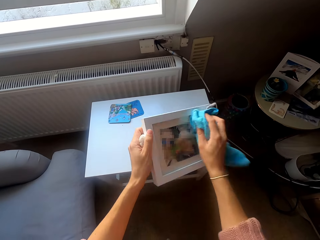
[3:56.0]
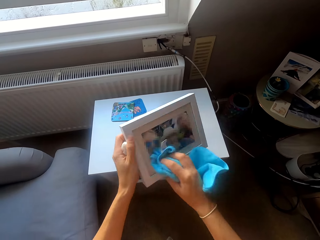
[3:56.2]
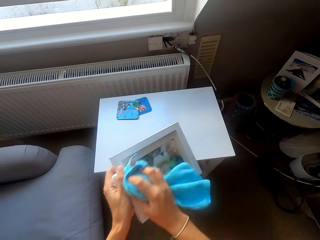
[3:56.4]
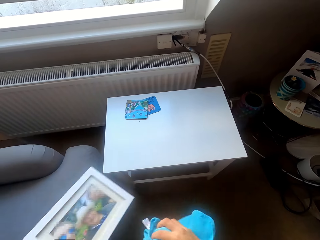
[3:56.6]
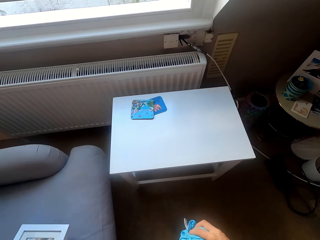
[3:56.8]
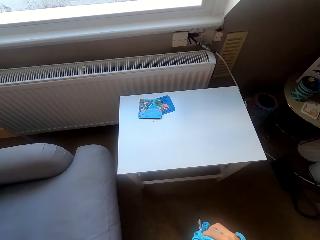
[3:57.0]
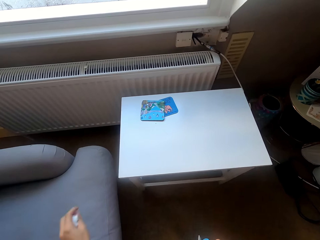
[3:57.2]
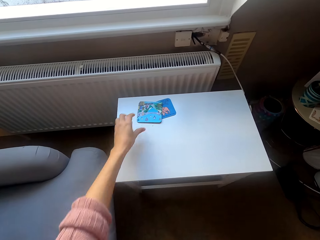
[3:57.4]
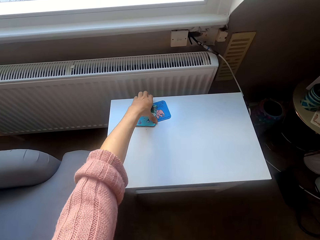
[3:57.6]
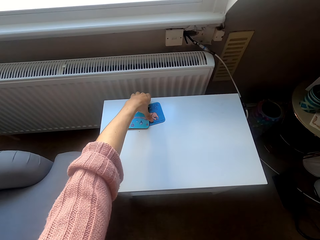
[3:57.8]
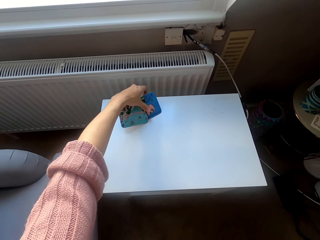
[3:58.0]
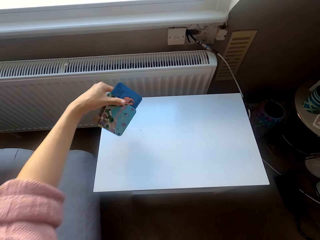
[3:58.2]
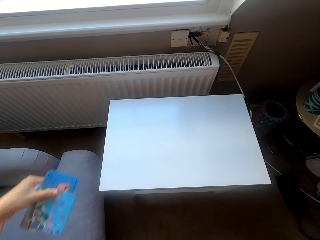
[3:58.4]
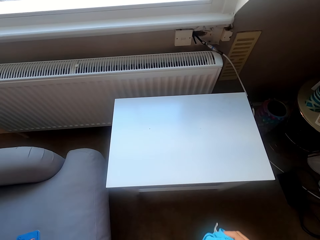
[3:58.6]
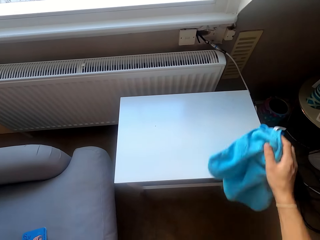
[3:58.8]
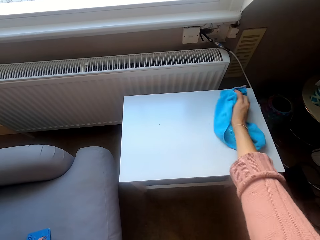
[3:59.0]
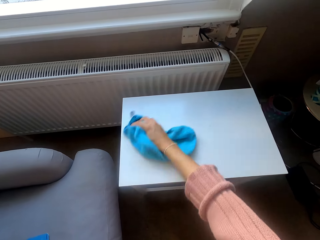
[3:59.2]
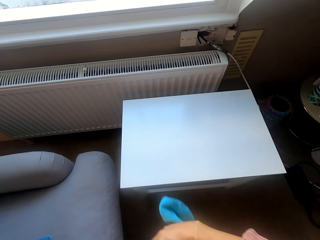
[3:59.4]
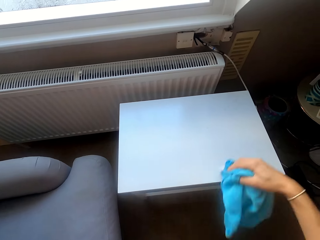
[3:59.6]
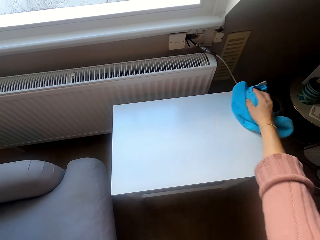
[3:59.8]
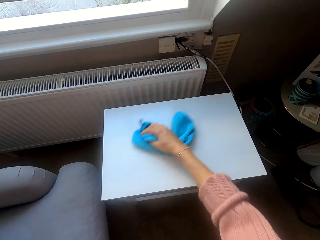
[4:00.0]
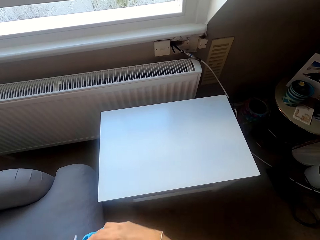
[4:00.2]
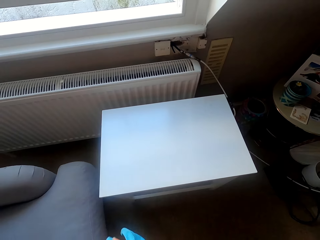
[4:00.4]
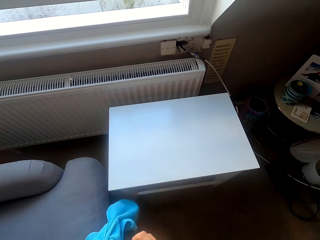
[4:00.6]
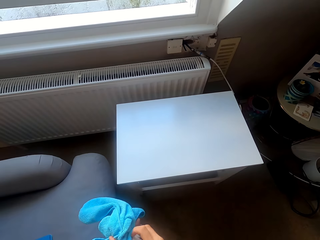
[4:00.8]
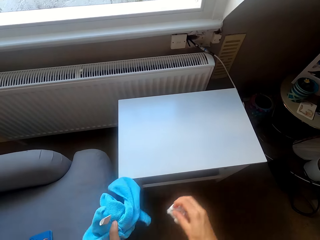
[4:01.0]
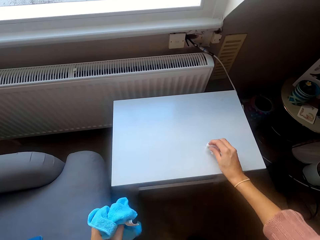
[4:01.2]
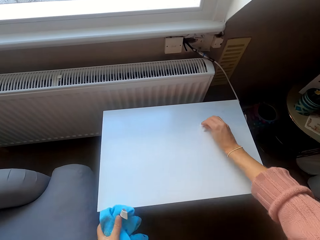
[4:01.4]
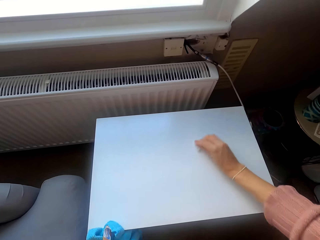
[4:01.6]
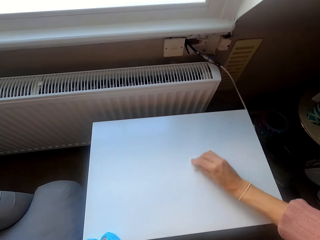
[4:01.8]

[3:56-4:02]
The camera wearer puts the picture aside. They take the cards on the table. They put the cards on the chair. They wipe the table with the cloth. They wipe the table with the wipes.

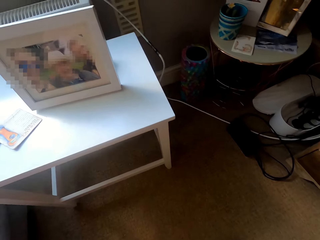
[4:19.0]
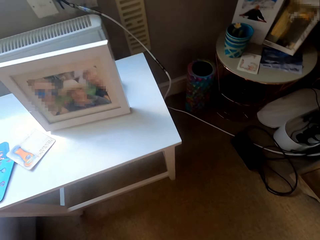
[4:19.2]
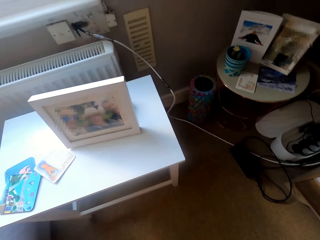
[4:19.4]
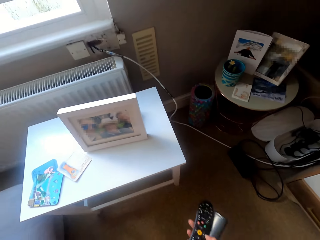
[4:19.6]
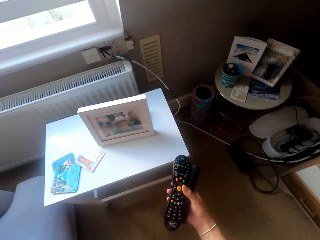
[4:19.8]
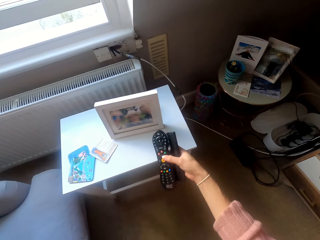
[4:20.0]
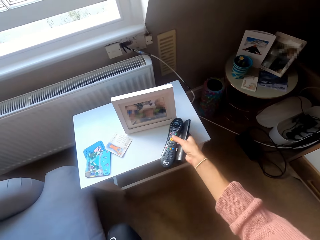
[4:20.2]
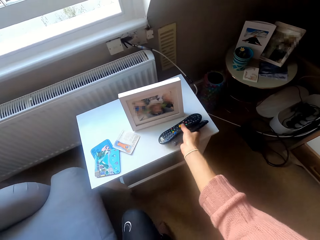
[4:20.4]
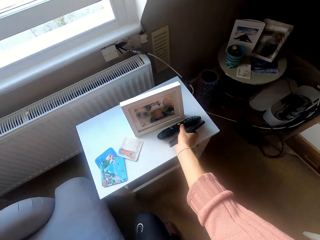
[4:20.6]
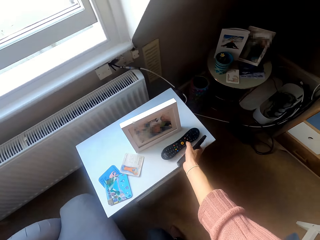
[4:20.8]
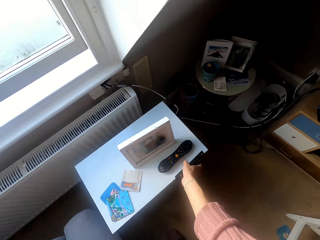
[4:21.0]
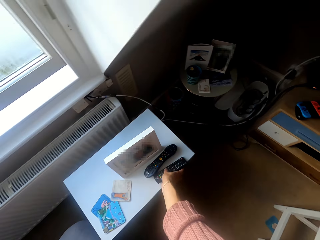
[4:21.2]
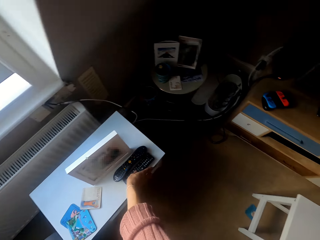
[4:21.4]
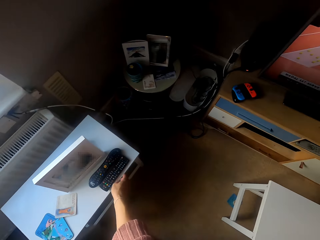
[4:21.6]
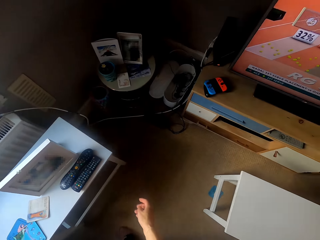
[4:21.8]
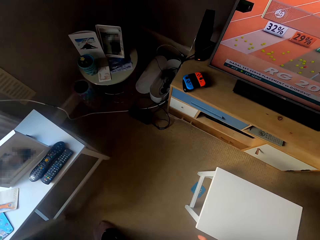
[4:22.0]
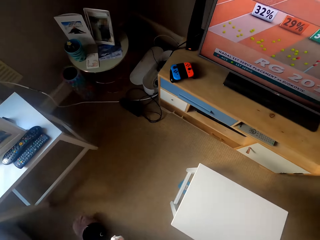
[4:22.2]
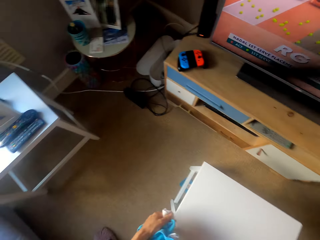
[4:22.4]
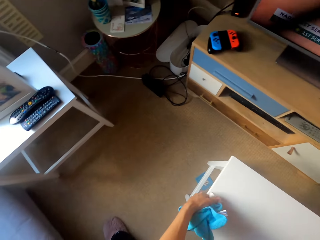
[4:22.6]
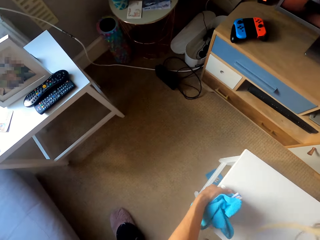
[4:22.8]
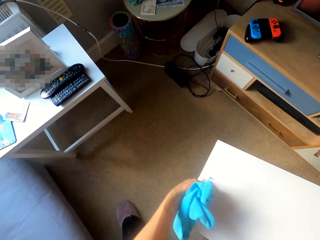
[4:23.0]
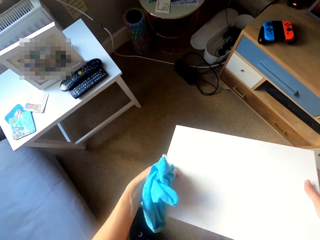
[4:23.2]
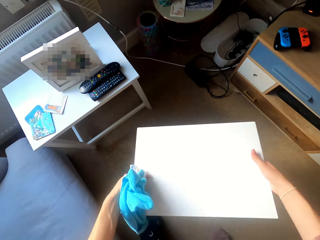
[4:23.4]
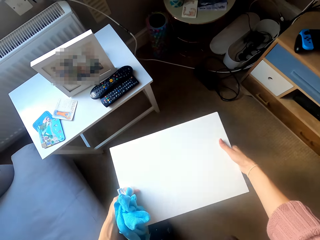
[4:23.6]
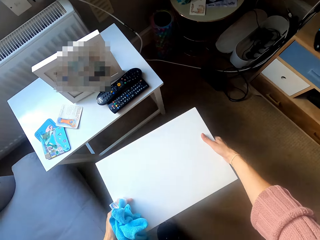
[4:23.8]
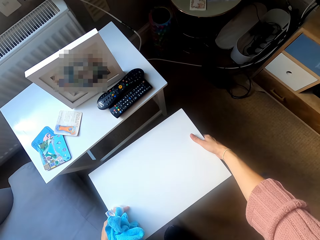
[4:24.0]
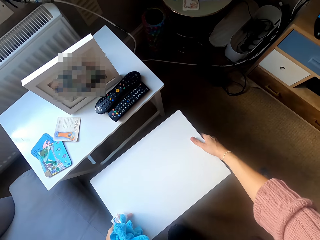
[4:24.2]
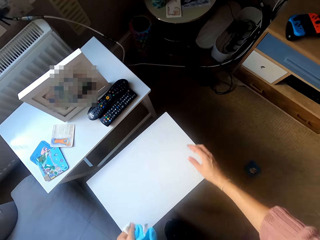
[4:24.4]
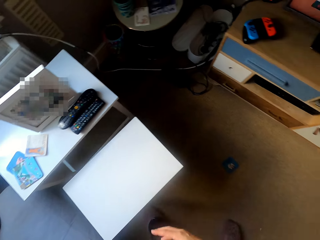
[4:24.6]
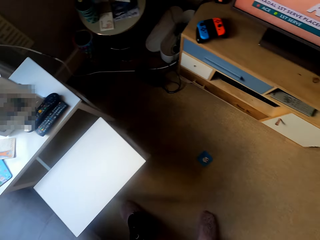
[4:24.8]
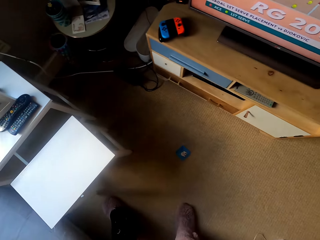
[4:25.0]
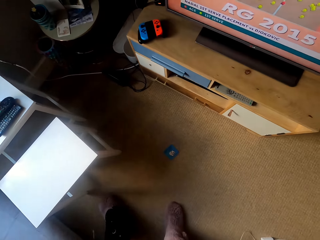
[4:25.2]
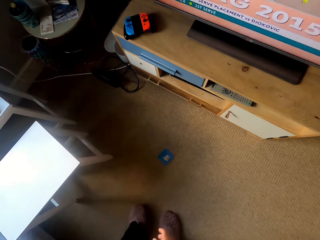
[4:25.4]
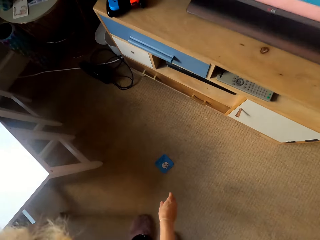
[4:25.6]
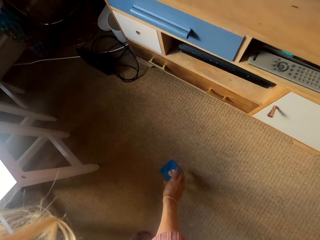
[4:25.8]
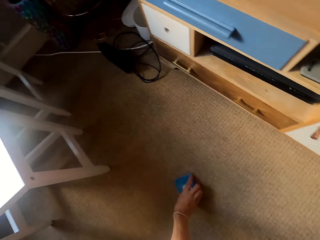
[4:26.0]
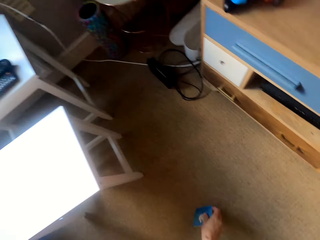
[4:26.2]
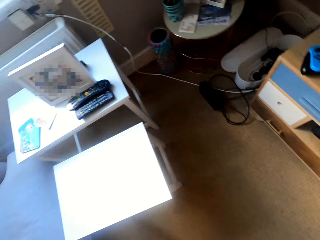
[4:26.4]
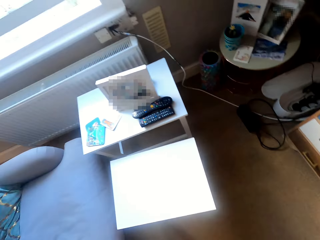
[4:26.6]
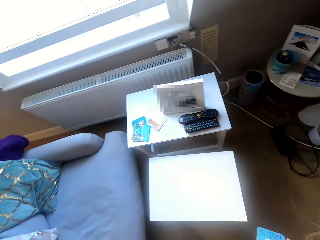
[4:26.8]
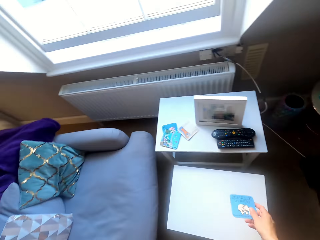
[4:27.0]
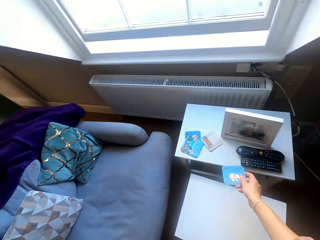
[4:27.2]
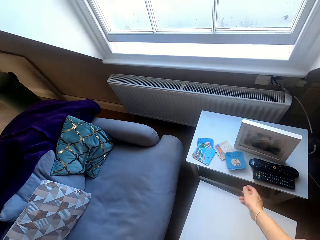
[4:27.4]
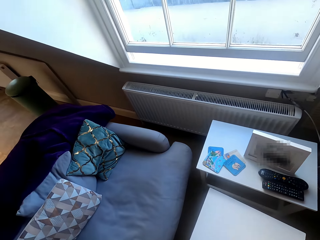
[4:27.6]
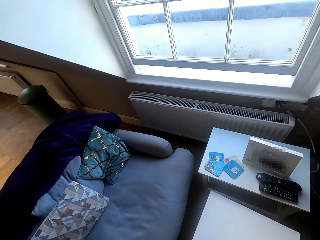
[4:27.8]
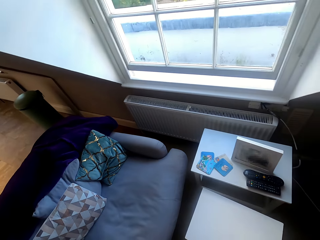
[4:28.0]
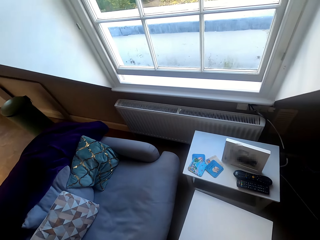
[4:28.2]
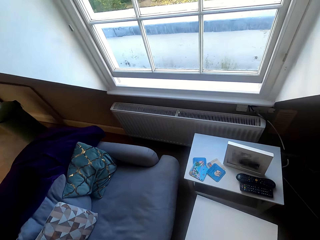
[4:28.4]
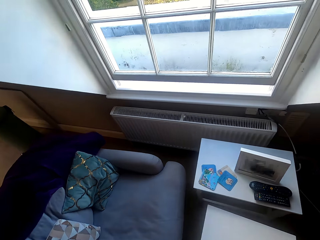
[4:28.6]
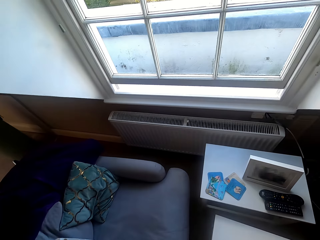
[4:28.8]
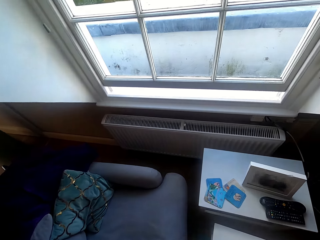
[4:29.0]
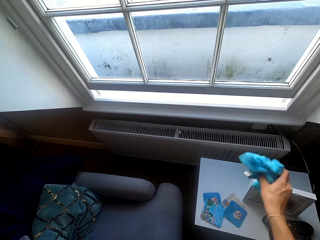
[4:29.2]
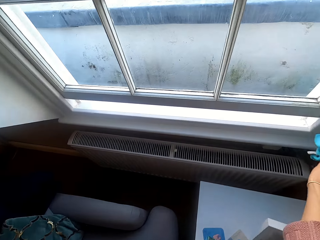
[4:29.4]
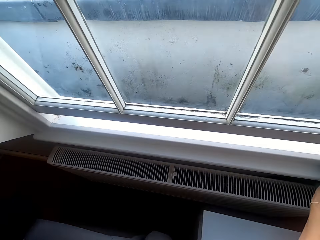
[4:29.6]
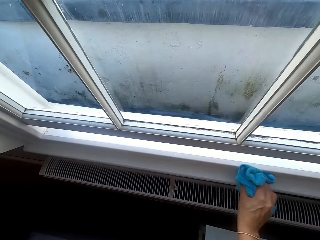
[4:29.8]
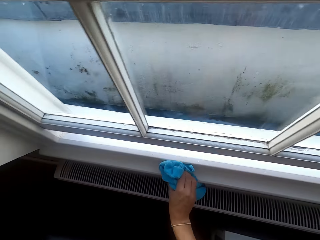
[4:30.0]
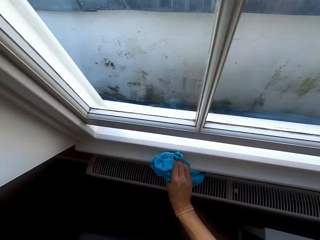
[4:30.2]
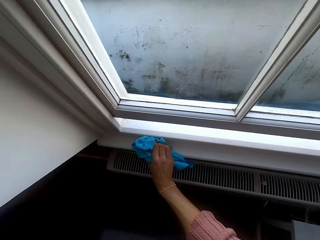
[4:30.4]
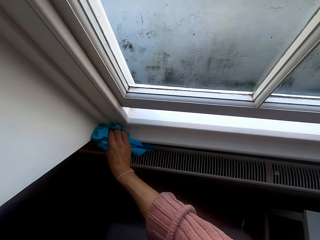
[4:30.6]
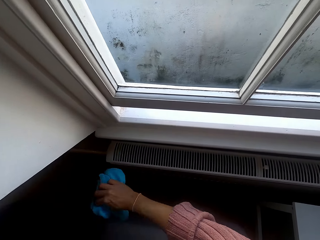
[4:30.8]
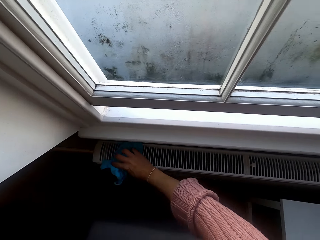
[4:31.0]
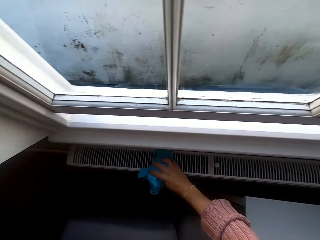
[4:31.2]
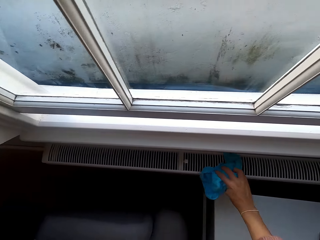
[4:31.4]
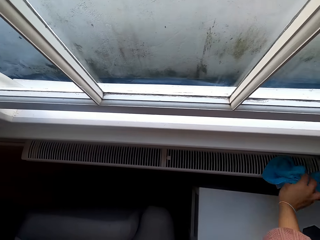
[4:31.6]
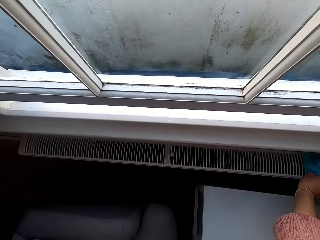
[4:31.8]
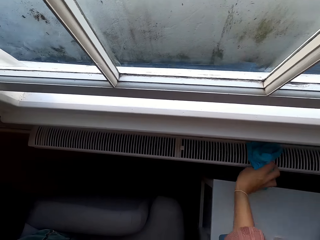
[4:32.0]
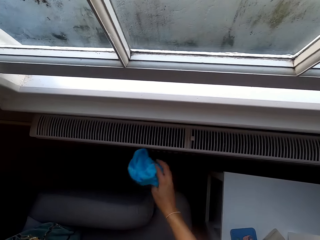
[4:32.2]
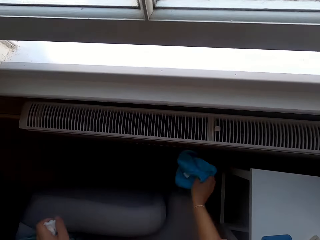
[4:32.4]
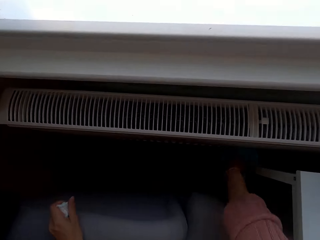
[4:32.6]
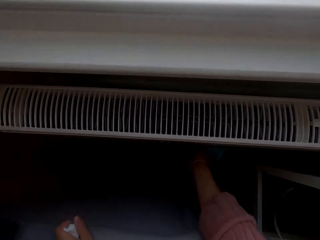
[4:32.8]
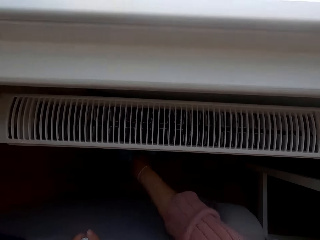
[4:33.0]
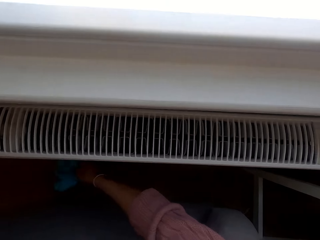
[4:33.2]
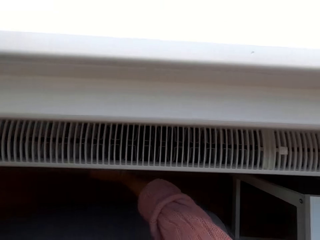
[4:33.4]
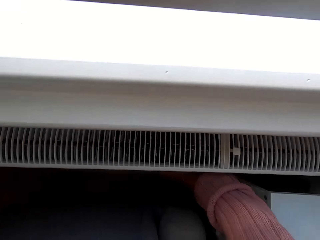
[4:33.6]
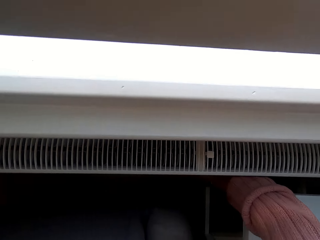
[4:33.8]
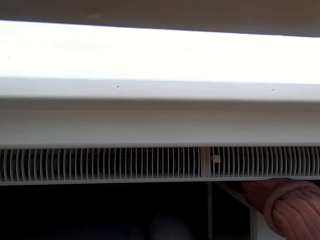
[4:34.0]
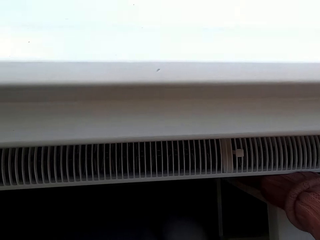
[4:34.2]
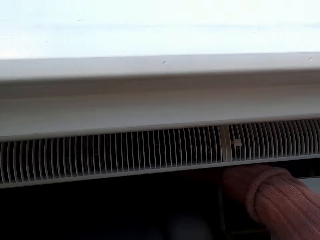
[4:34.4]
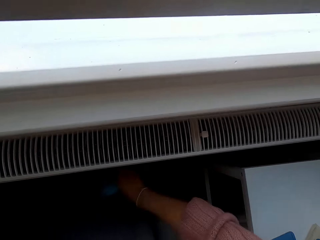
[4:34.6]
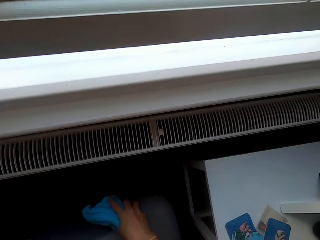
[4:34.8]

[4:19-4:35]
The camera wearer picks up the remotes. They place the remotes on the table. They pick up a table, carry the table, and put the table aside. They pick up the card. They return the cards on the table. They wipe the window. They wipe the surfaces.
